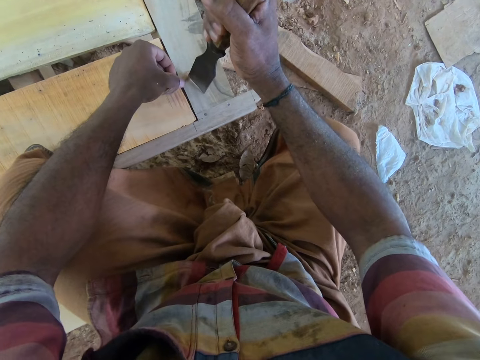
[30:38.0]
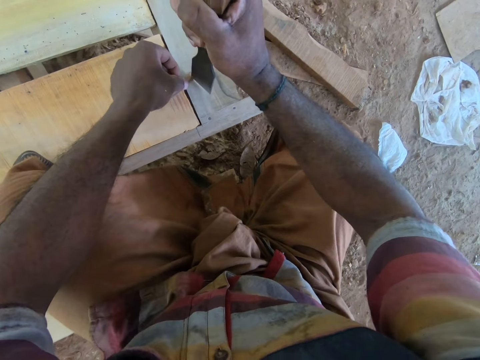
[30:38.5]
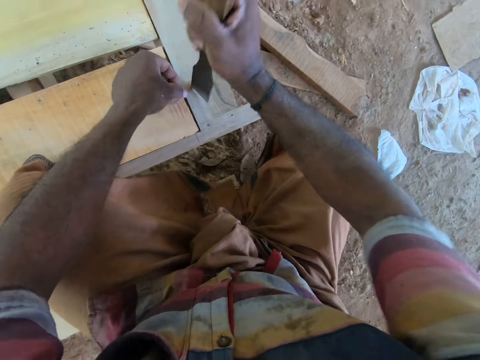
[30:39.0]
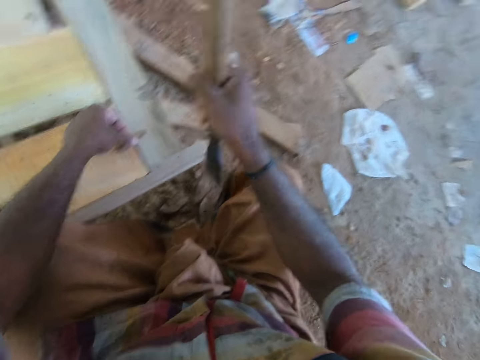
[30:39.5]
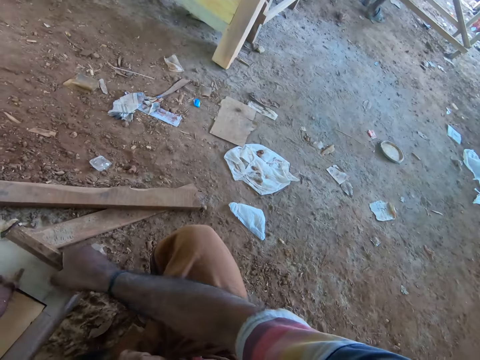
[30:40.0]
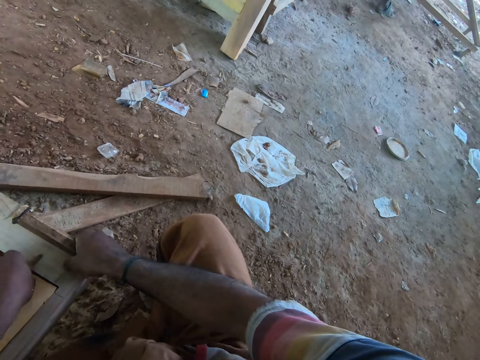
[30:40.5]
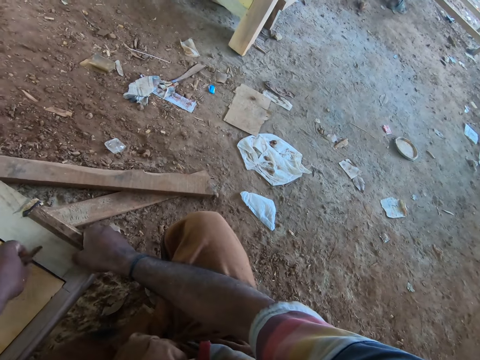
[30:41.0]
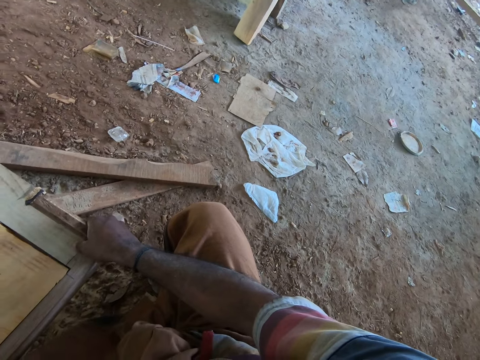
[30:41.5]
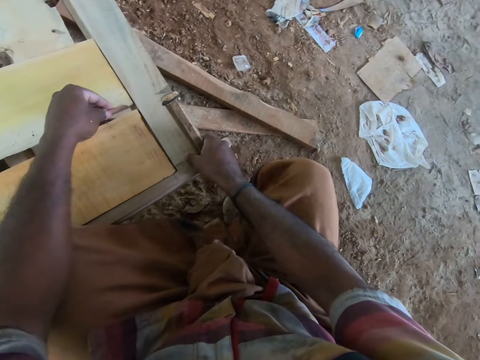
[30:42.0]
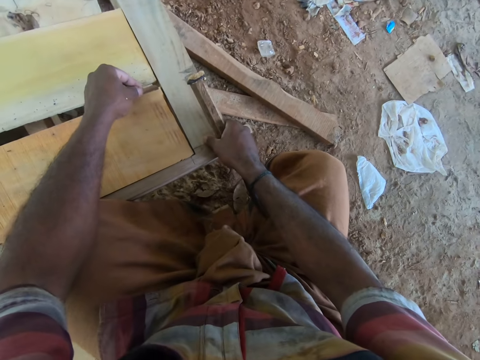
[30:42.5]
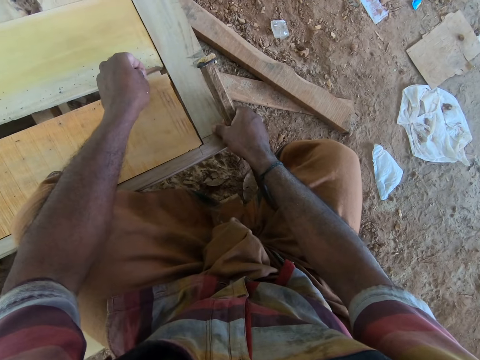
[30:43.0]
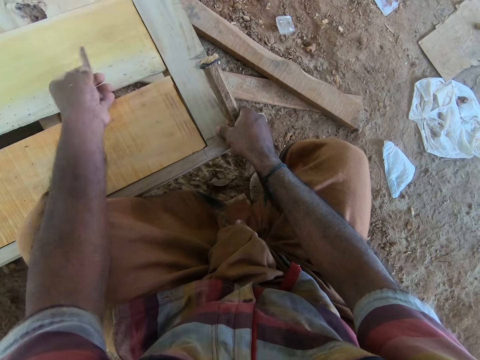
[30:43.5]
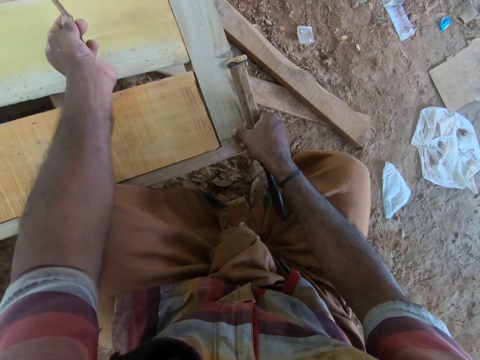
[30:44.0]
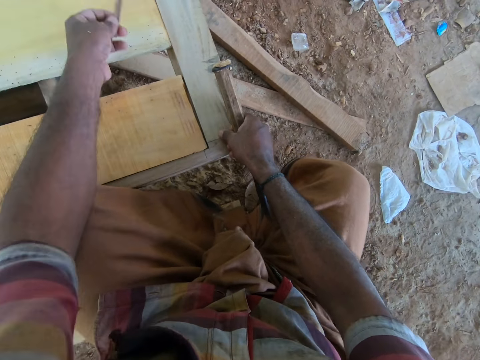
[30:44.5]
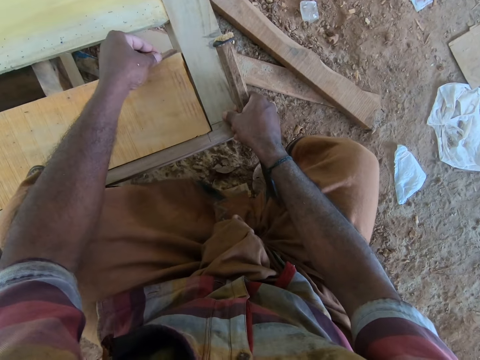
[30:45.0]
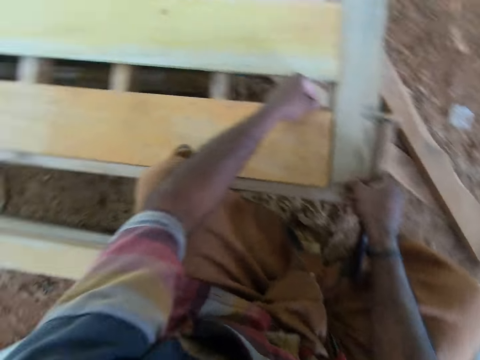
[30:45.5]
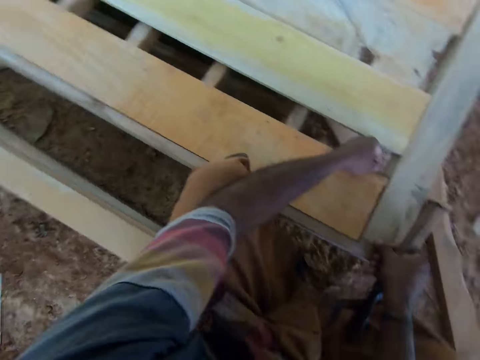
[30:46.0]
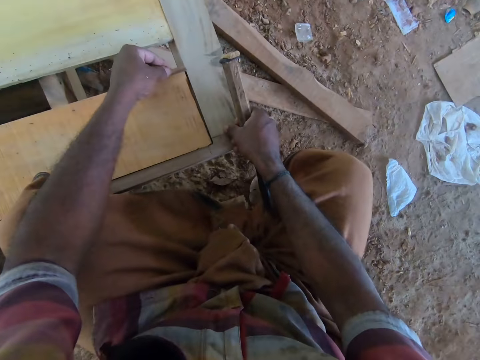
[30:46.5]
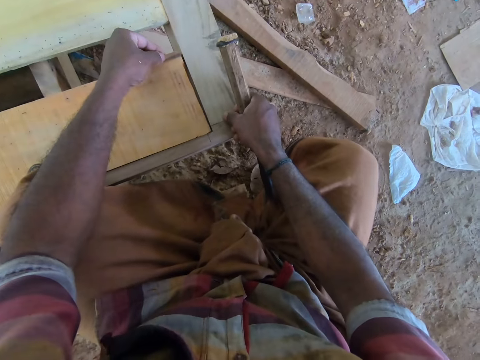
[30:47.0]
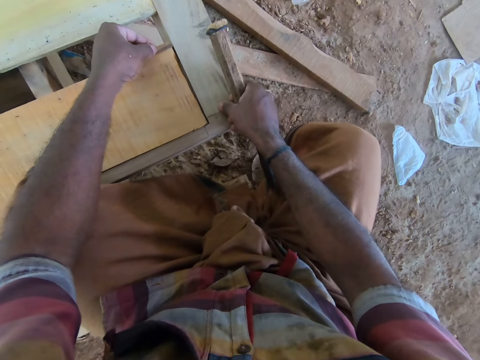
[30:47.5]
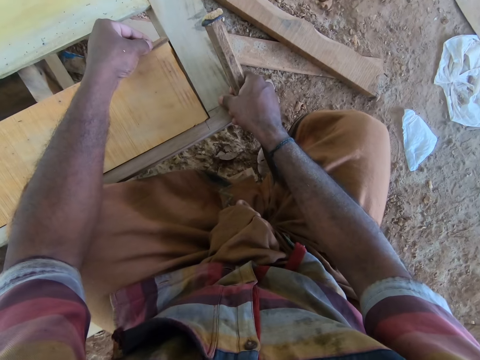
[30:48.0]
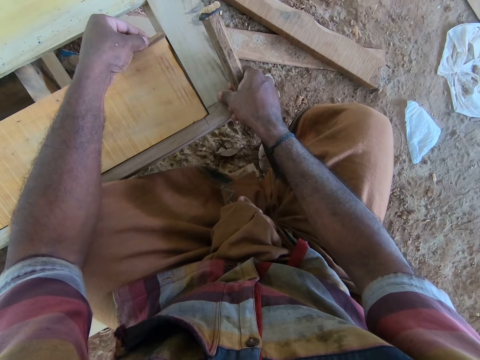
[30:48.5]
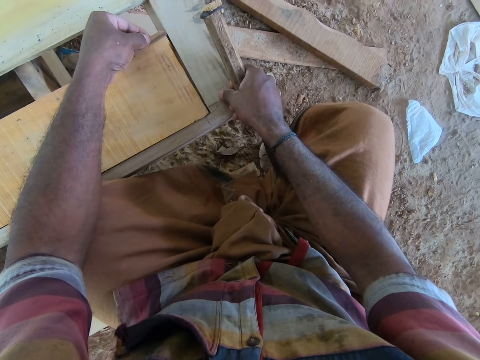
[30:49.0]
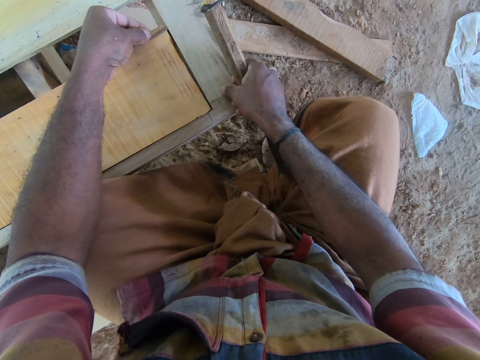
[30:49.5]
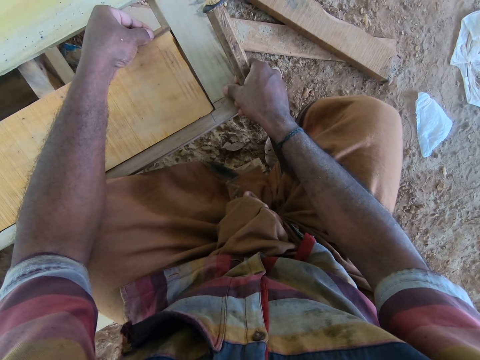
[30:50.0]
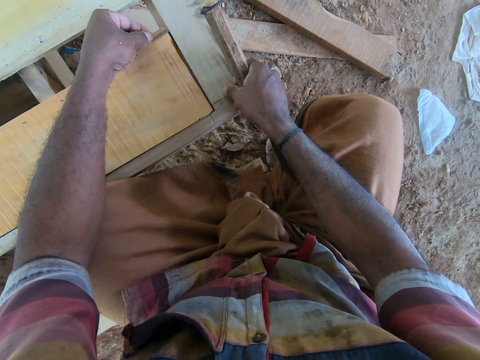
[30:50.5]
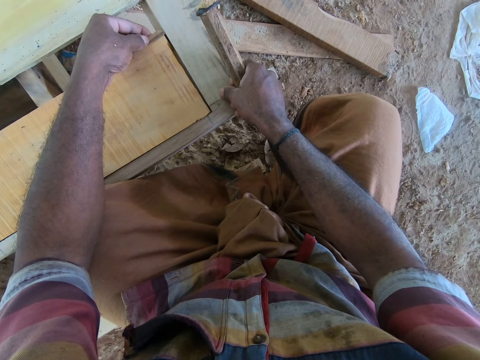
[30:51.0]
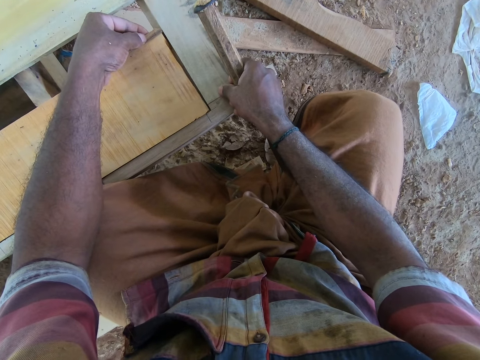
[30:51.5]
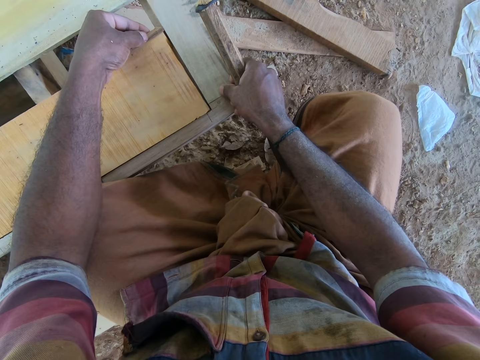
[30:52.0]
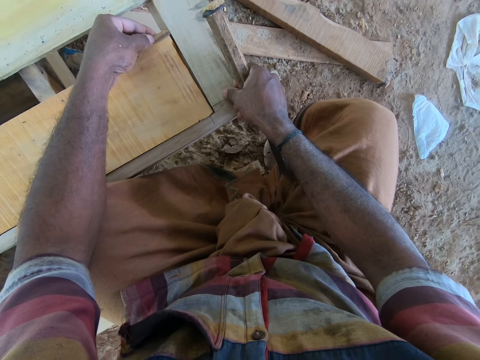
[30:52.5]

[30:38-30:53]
The camera wearer chops the chunk of wood or stick with the chisel in his right hand. He removes the chunk of wood in his left hand from the work bench. He adjusts the piece of wood on the work bench with his left hand. He places the chunk of wood in his left hand on the piece of wood. He looks around. He aligns the stick on the wood.

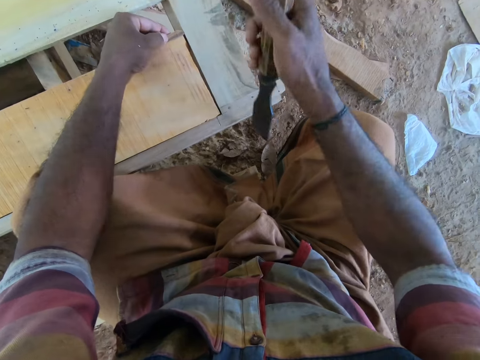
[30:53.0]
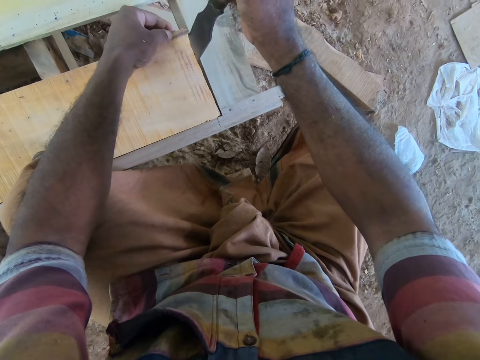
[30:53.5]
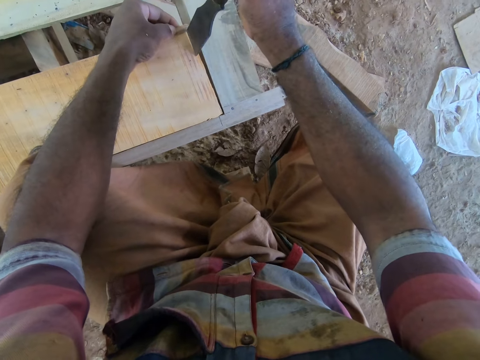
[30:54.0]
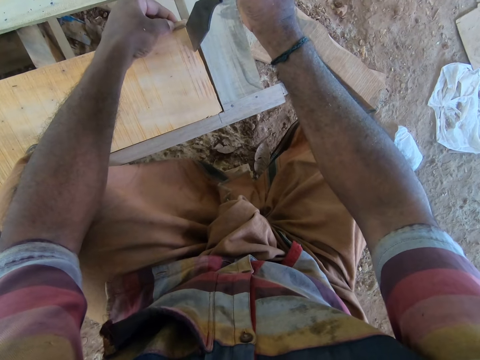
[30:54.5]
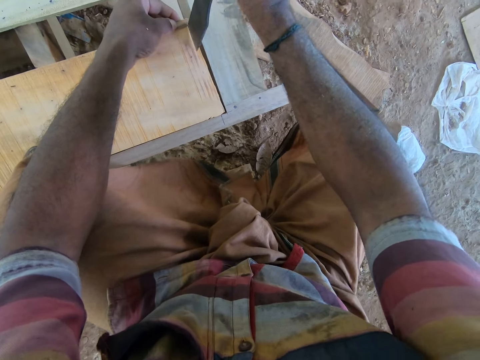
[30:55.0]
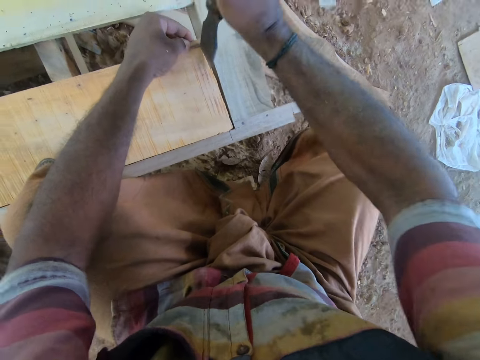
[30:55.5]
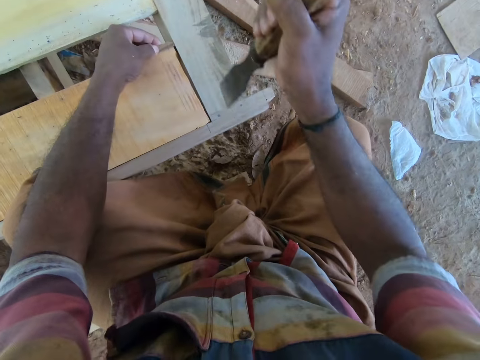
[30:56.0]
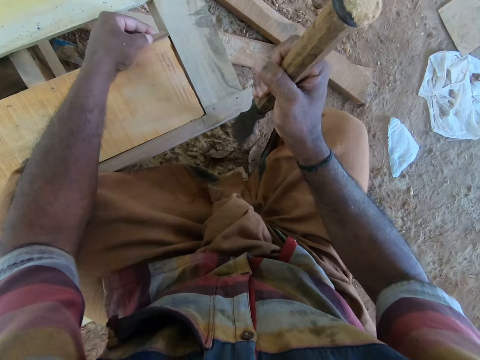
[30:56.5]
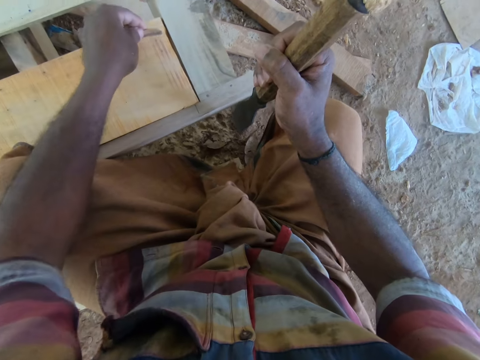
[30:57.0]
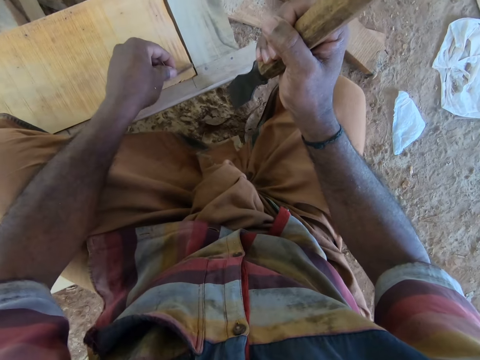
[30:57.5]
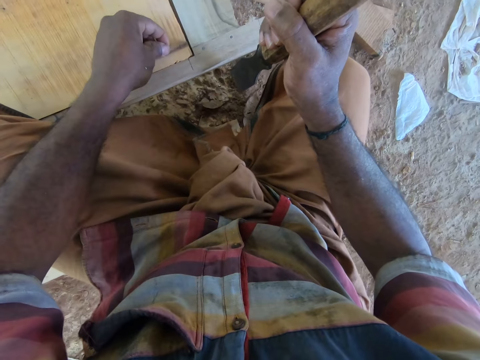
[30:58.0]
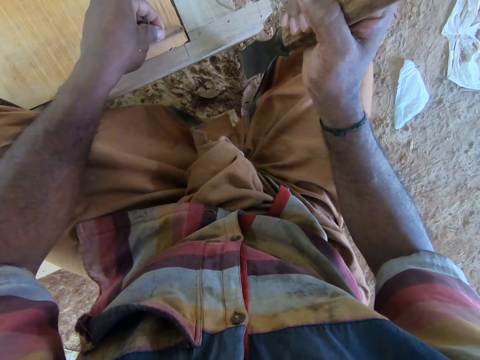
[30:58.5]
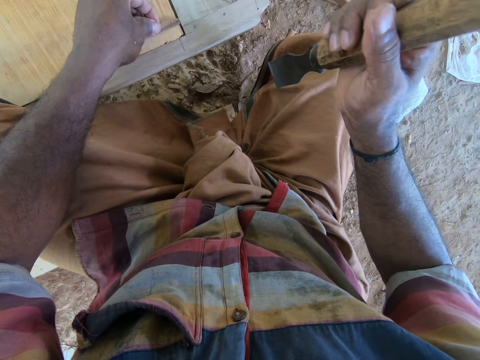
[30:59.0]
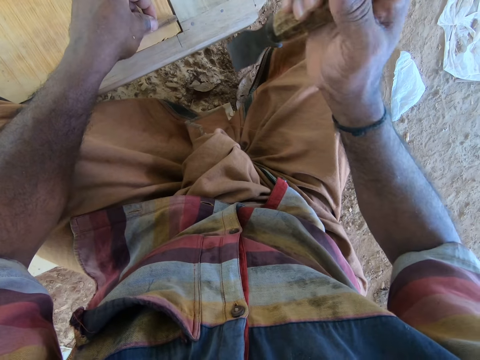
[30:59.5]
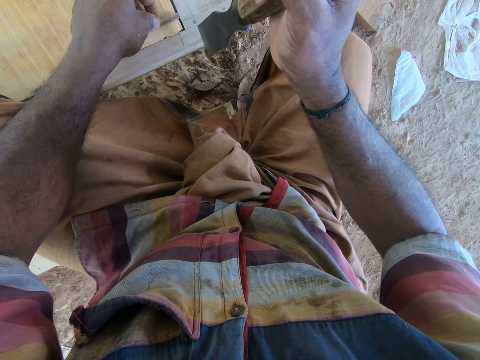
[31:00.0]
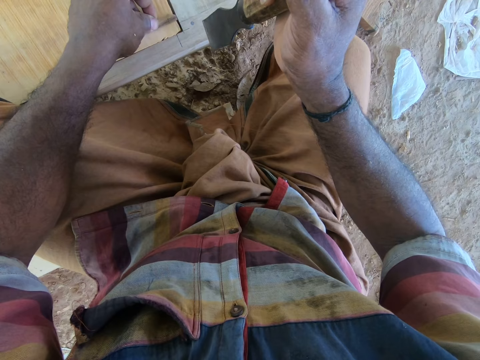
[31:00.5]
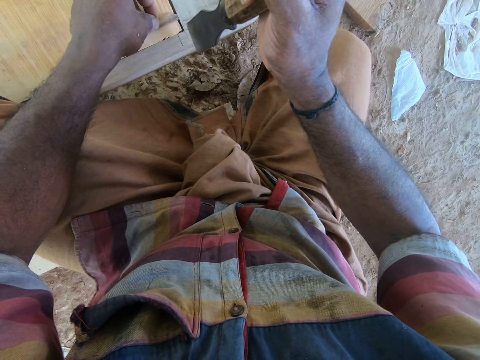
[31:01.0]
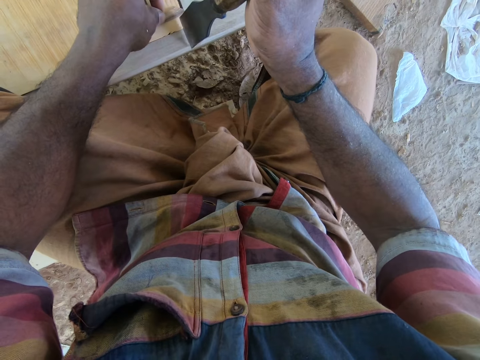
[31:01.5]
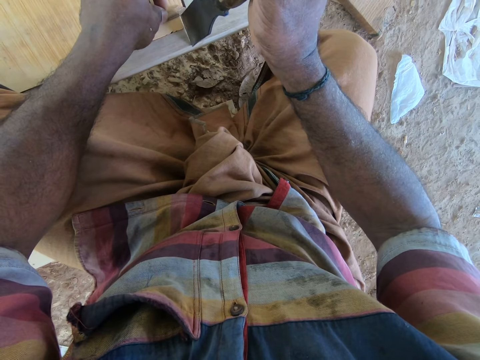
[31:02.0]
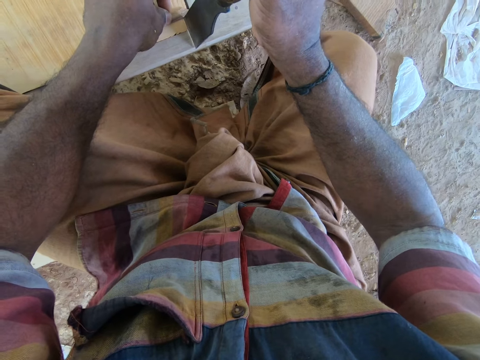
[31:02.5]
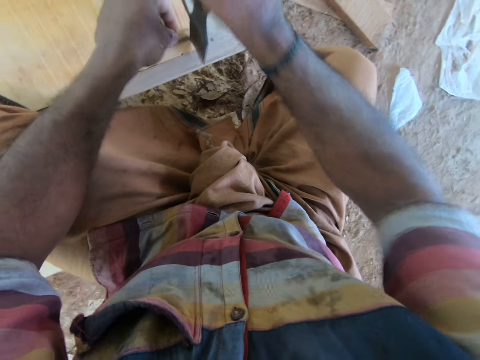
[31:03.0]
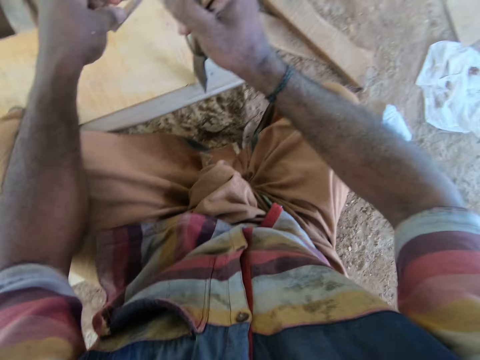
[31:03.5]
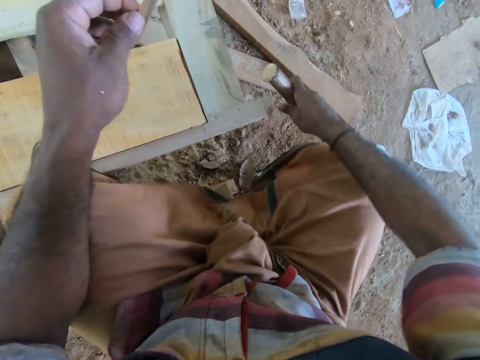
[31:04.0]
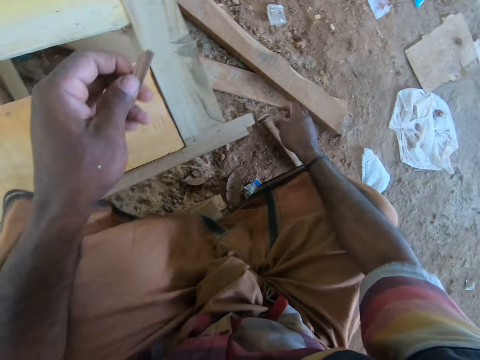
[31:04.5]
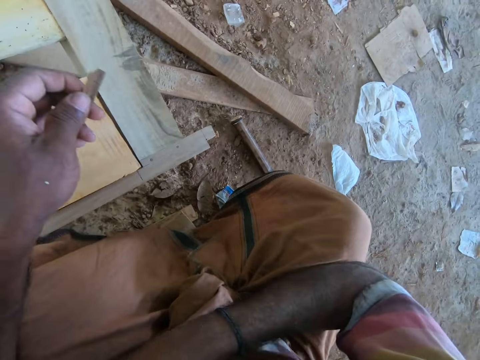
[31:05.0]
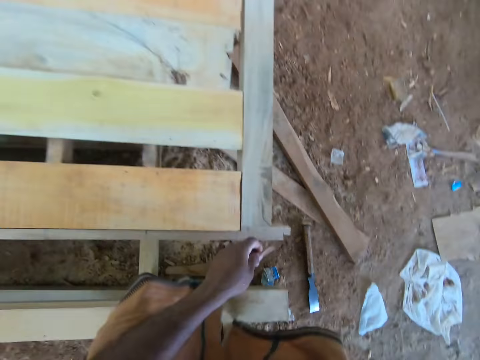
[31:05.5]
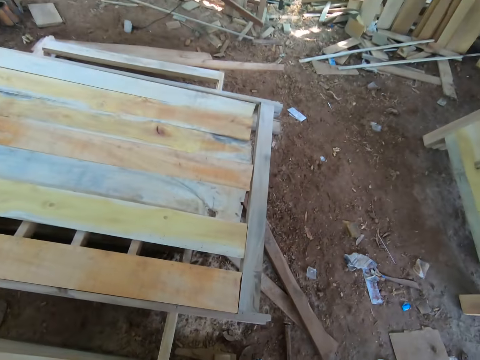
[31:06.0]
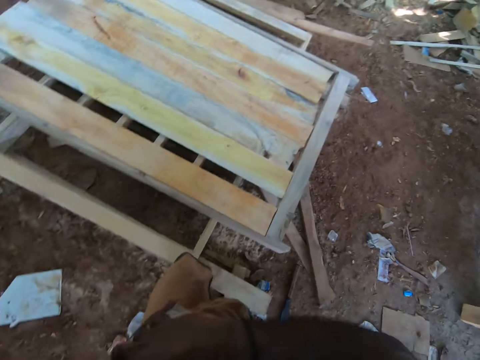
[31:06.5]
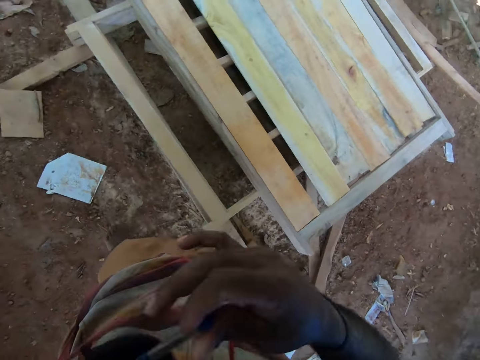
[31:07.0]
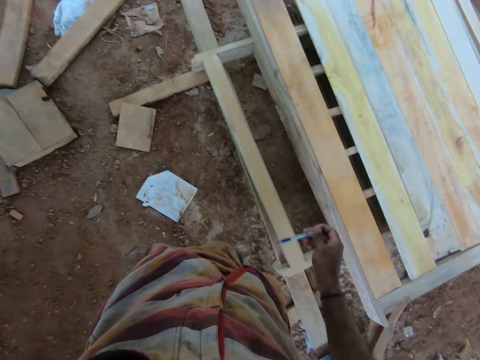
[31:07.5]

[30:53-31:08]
The camera wearer marks the piece of wood with the chisel in his right hand. He cuts the stick using the chisel. He removes the chunk of wood in his left hand from the piece of wood. He places the chunk of wood in his left hand on the piece of wood. He marks the piece of wood with the chisel in his right hand. He removes the chunk of wood in his left hand from the piece of wood. He cuts the stick using the chisel. He drops the chisel on the ground with his right hand. He picks the pen with his right hand from his shirt's pocket.
